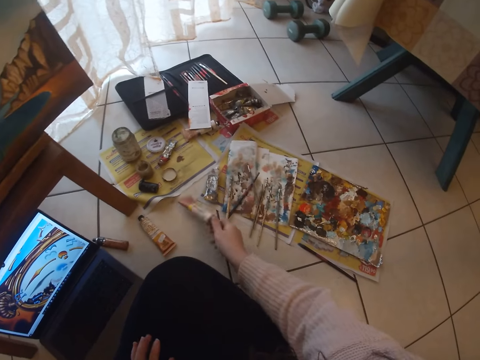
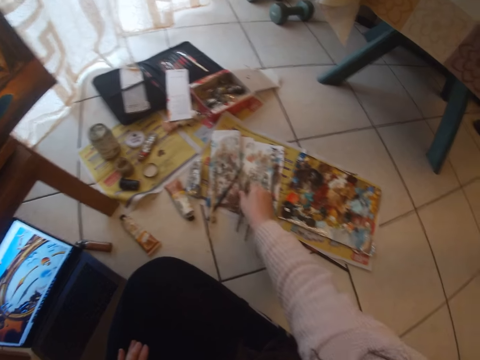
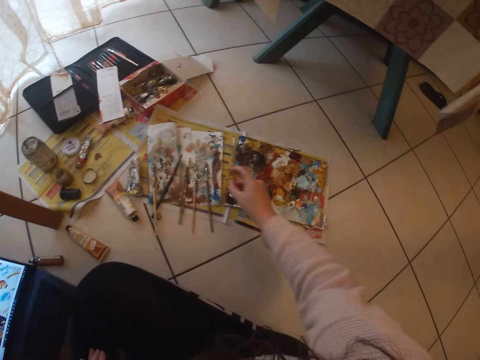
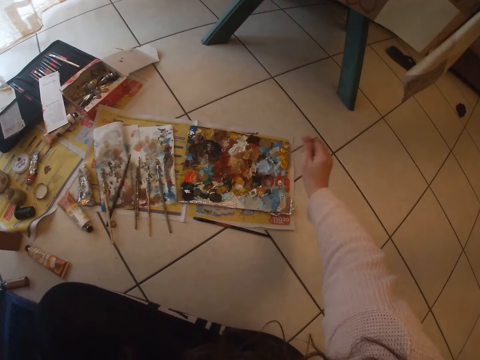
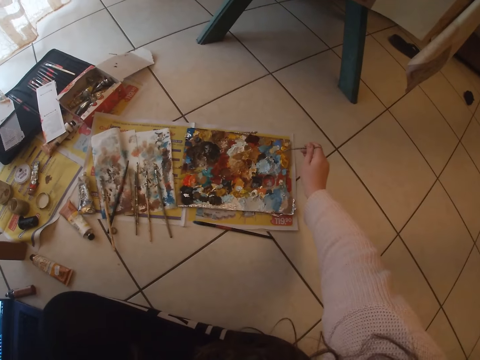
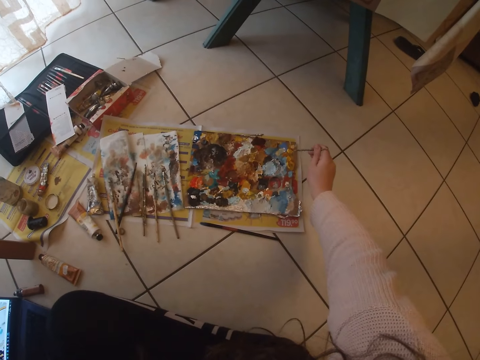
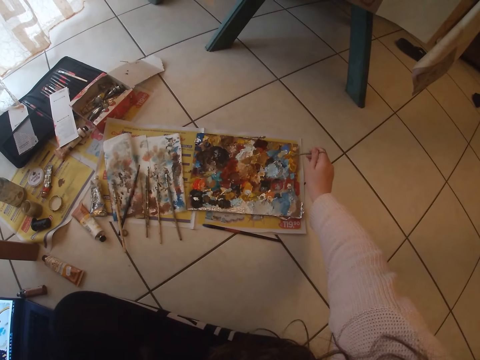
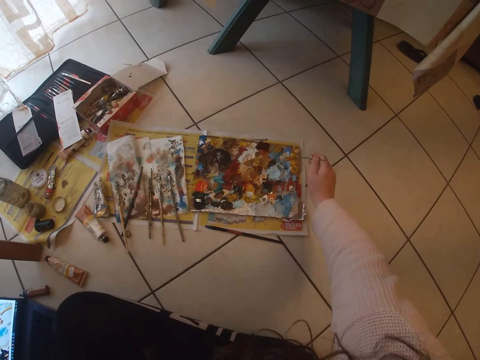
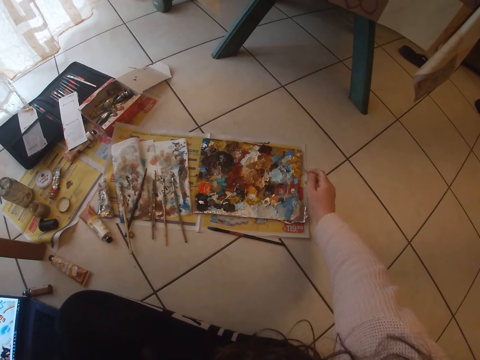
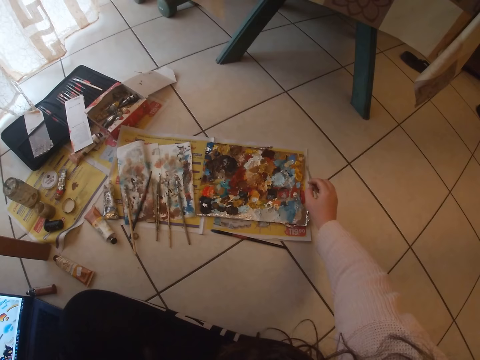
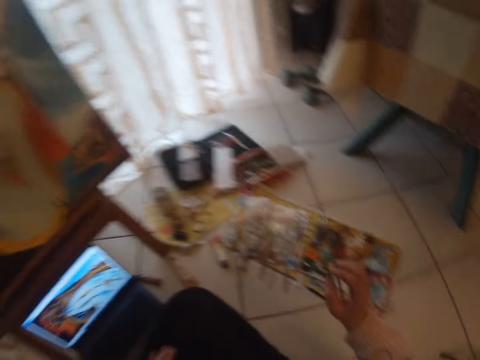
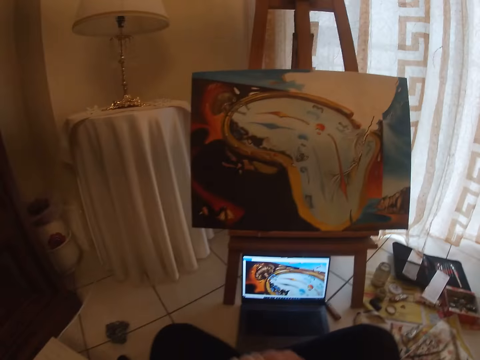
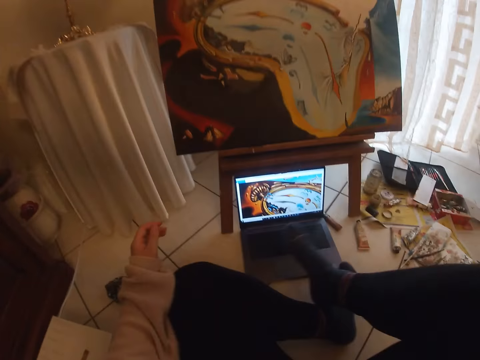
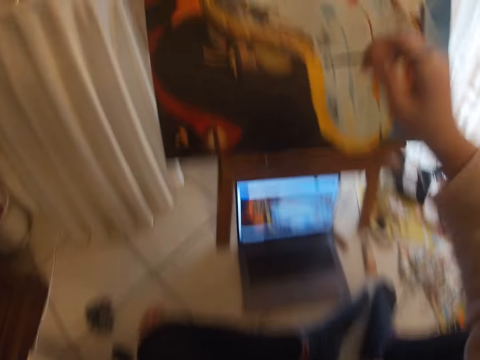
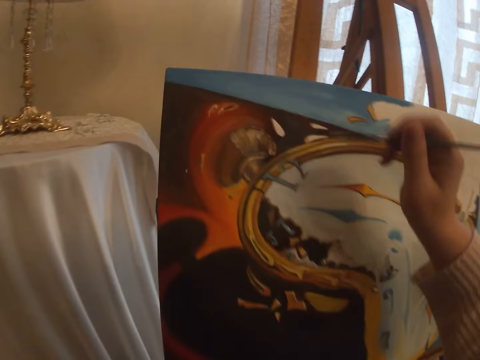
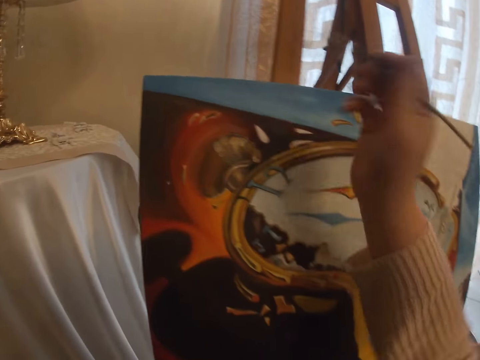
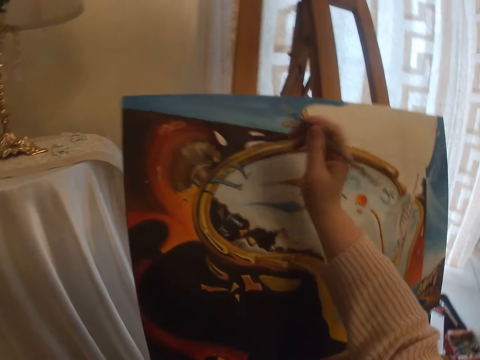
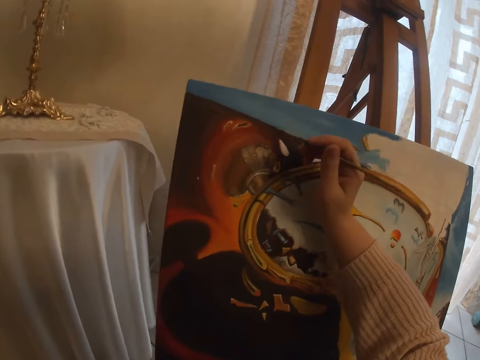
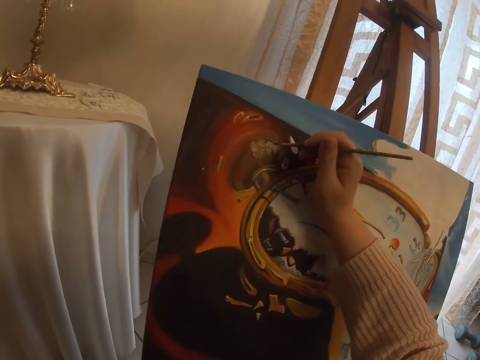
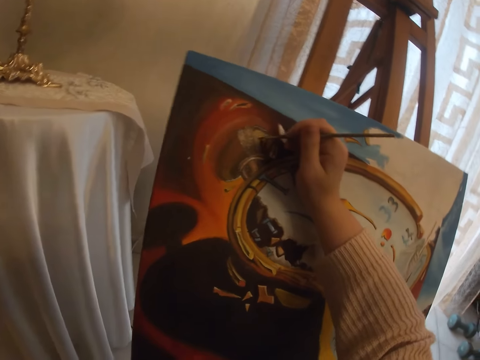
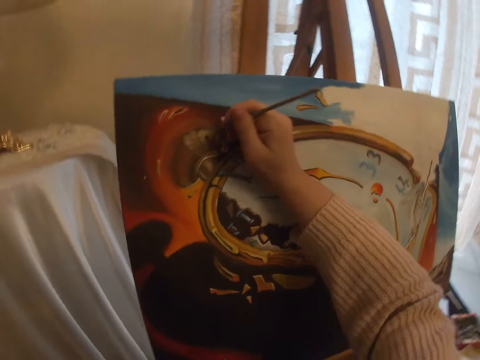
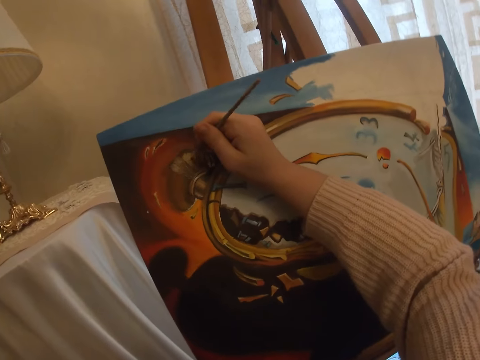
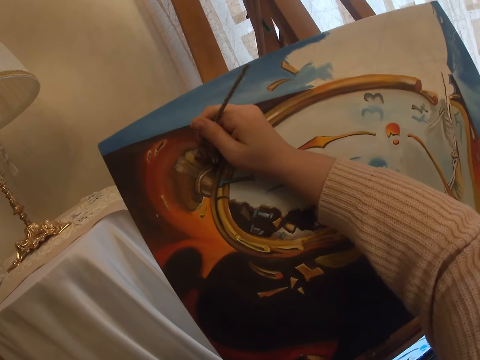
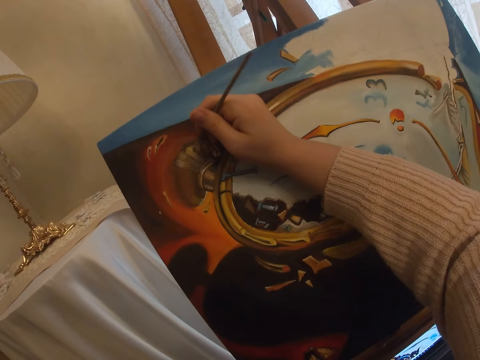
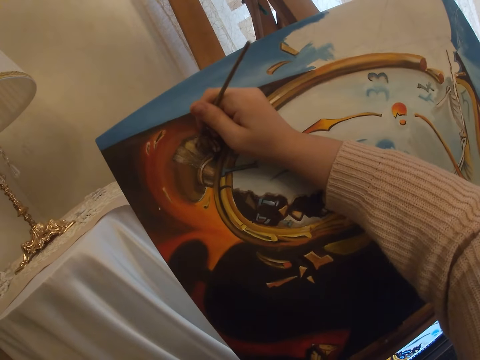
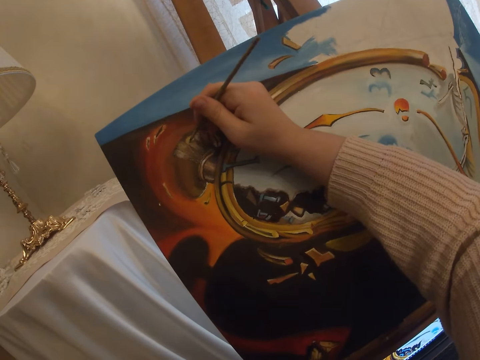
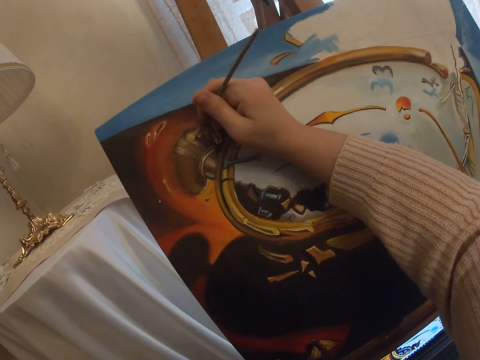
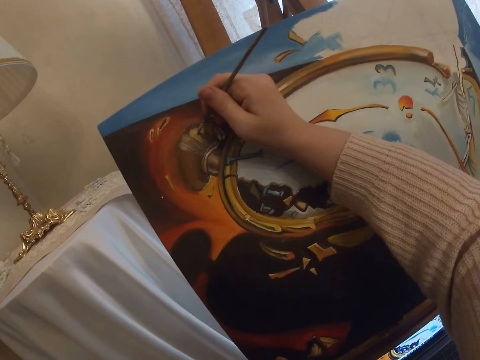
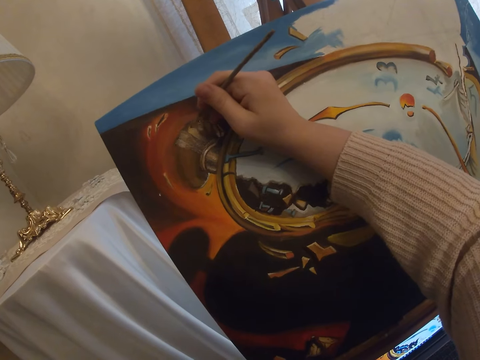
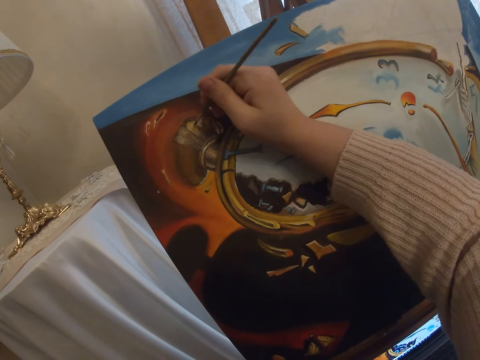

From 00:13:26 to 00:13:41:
The camera wearer puts down the paint bottle on the floor. She picks another brush from the floor with her right hand. She picks another paint colour from the paint board with the brush in her right hand. She moves a hand. She adjusts her sitting position. She paints with the brush in her right hand the art on the canvas.

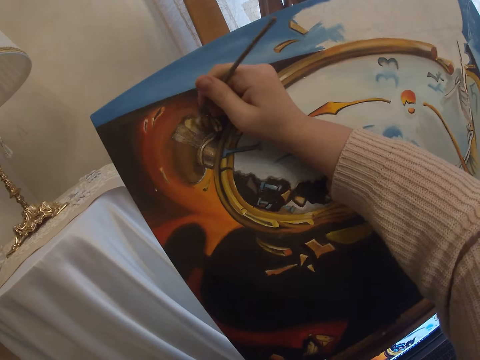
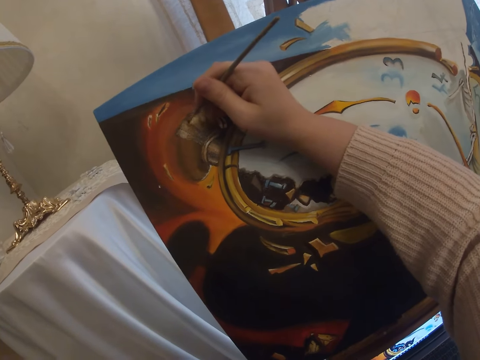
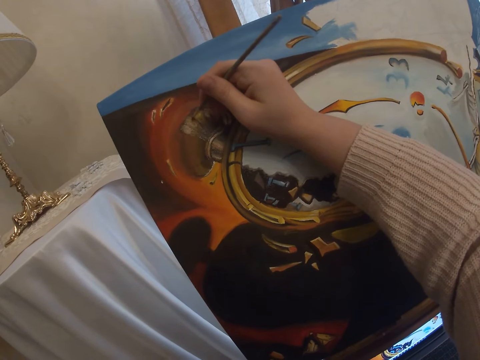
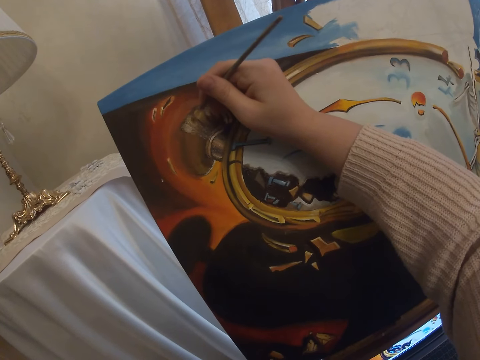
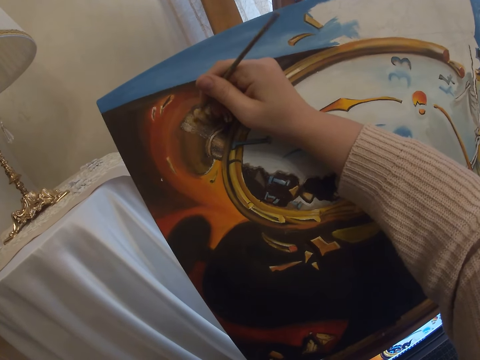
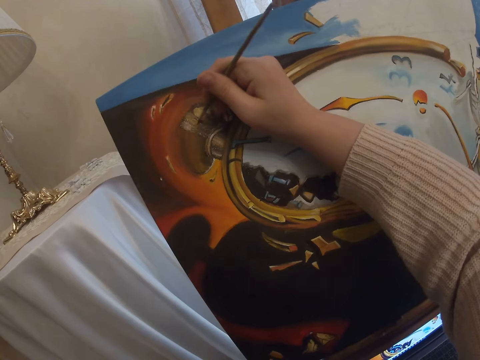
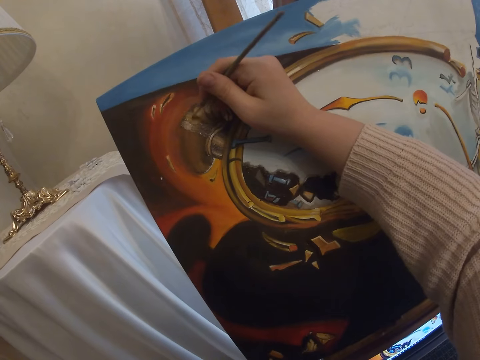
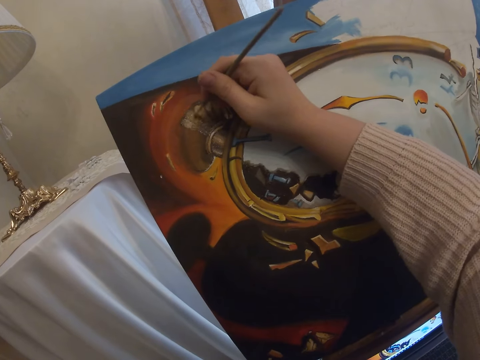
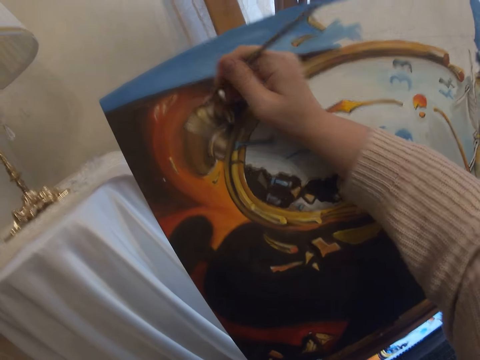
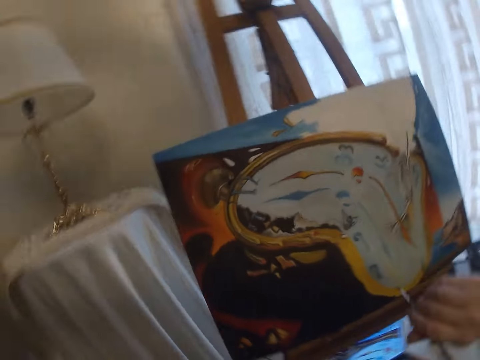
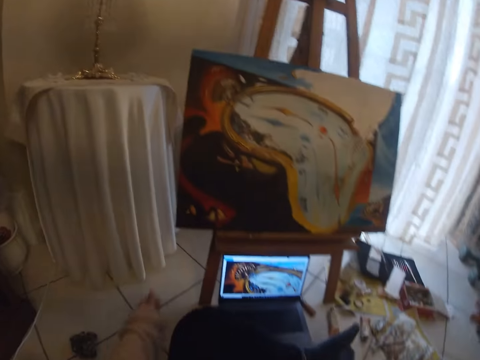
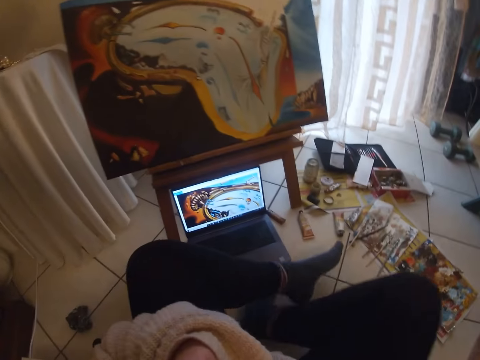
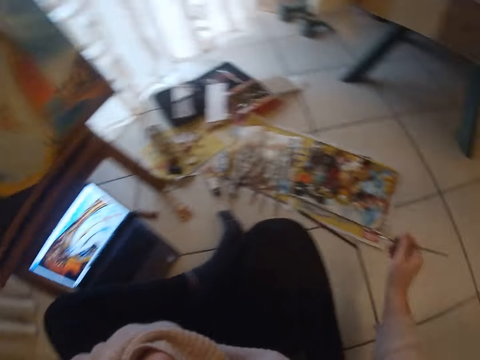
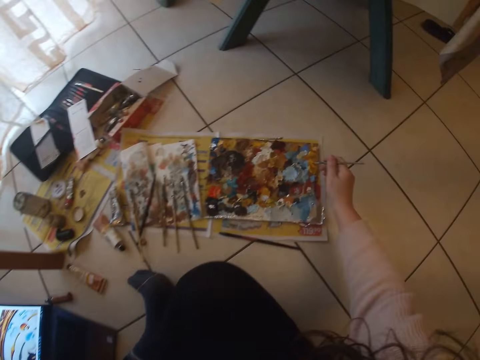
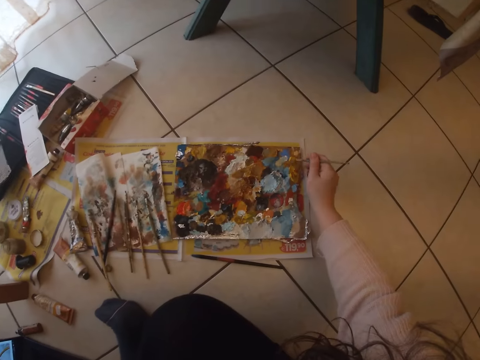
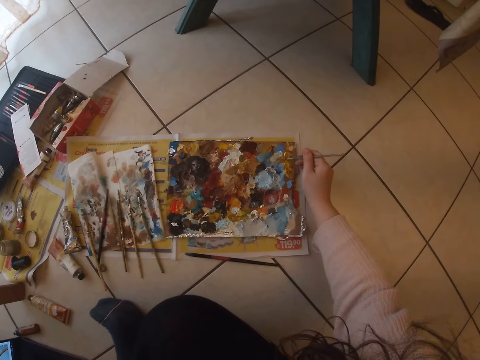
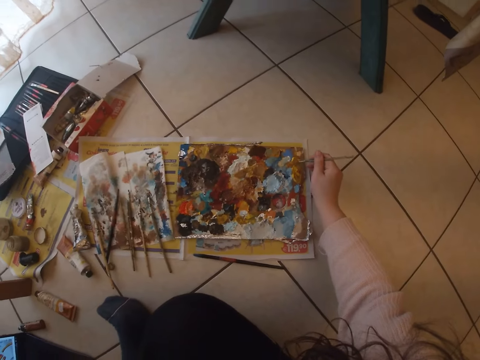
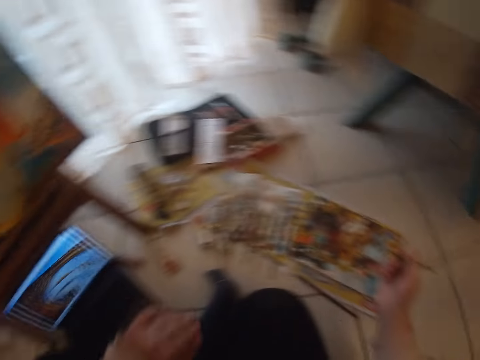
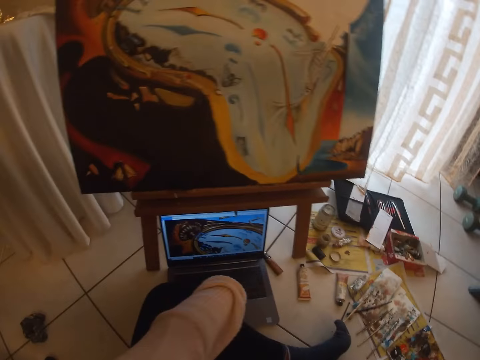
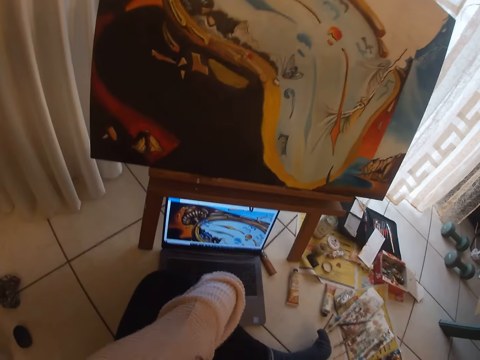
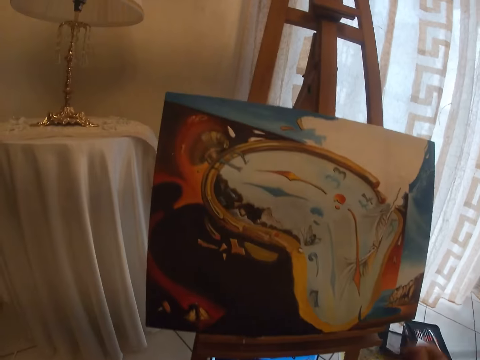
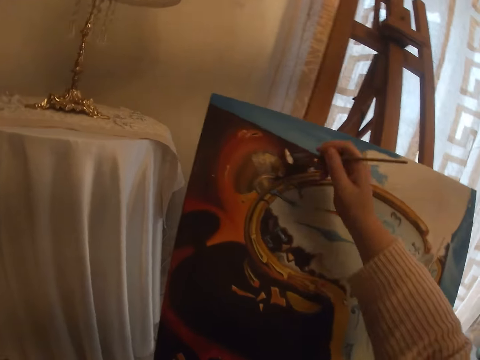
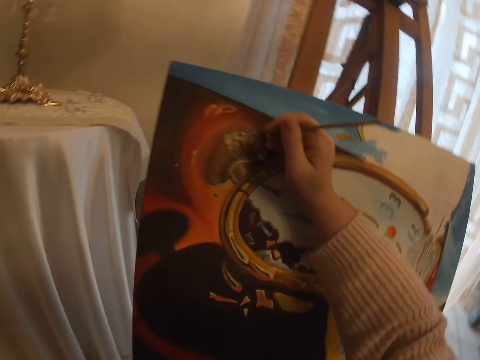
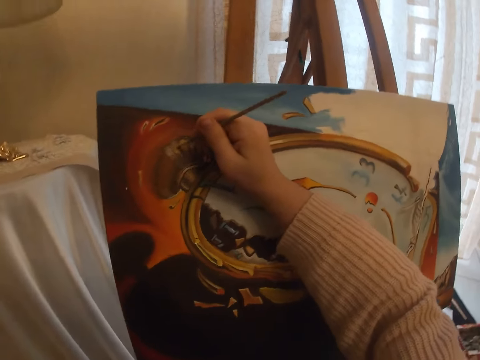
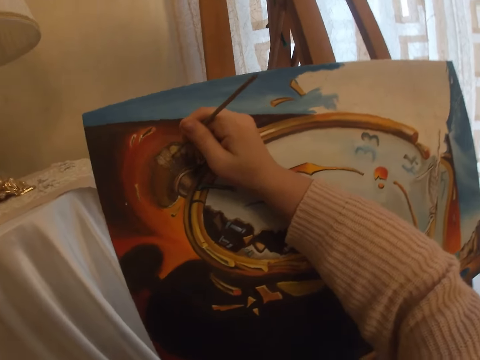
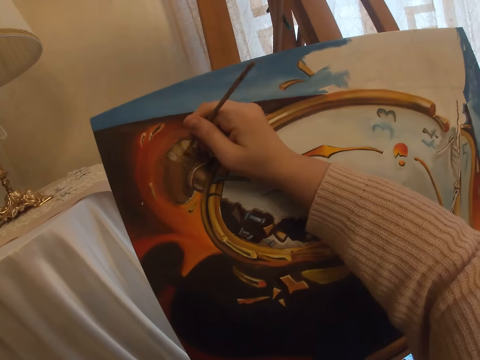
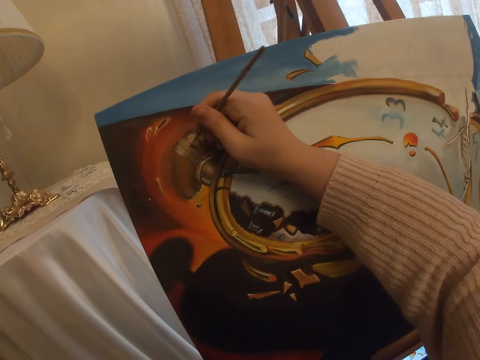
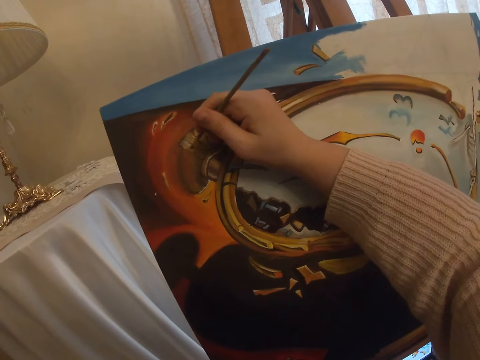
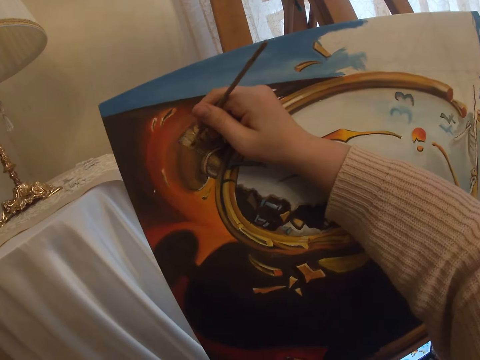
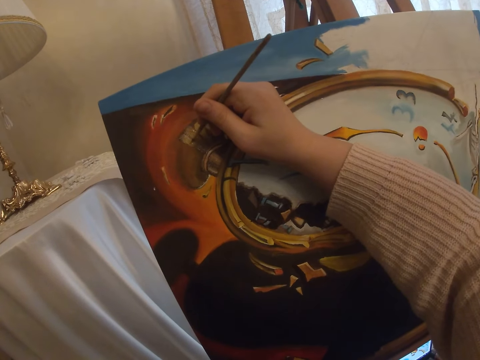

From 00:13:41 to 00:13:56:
The camera wearer moves up a hand. She picks paint from the paint board with the brush in her right hand. She presses a key on a laptop in front of her. She paints with the paint brush on the art work on the canvas.
